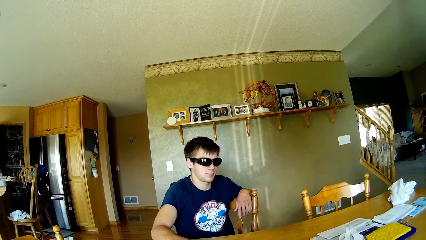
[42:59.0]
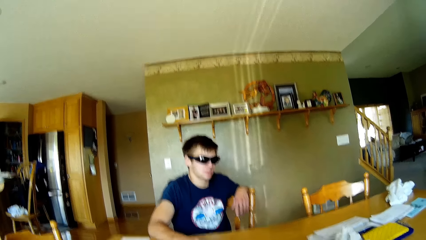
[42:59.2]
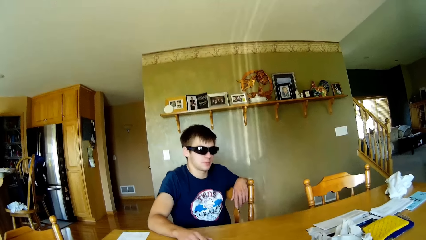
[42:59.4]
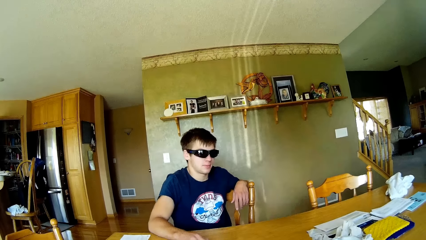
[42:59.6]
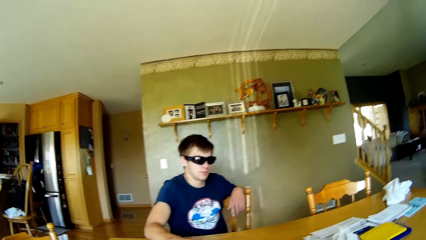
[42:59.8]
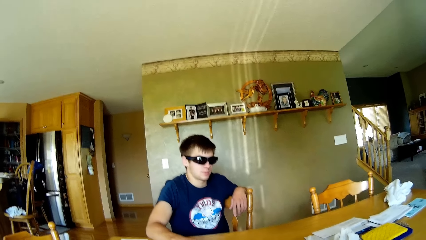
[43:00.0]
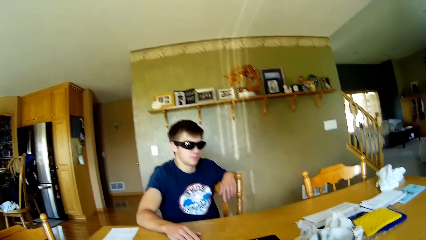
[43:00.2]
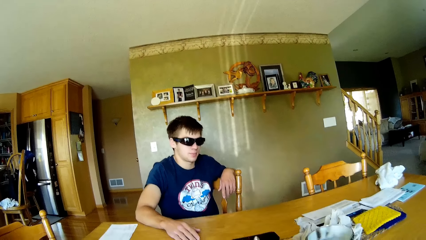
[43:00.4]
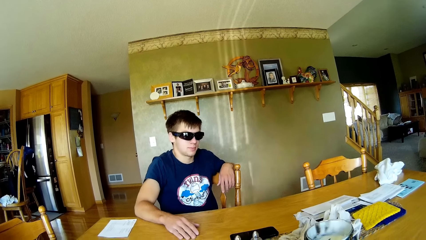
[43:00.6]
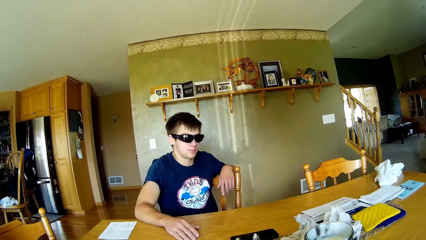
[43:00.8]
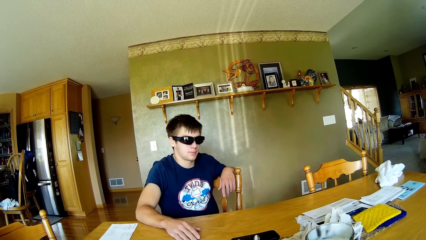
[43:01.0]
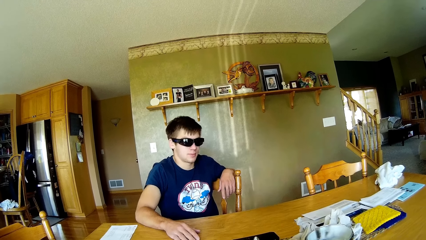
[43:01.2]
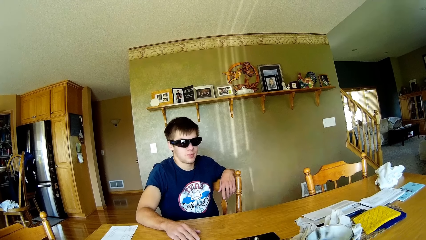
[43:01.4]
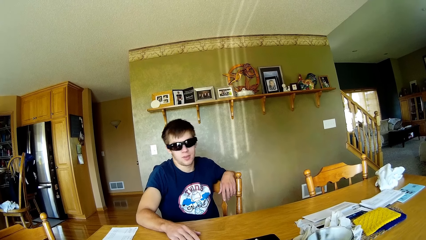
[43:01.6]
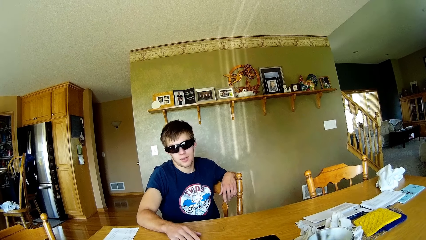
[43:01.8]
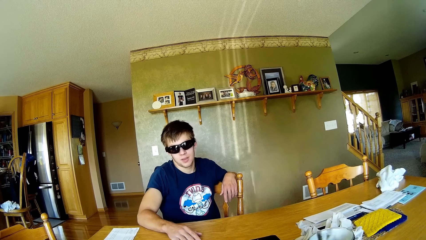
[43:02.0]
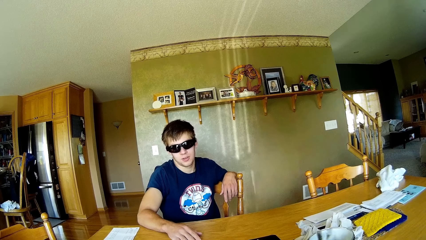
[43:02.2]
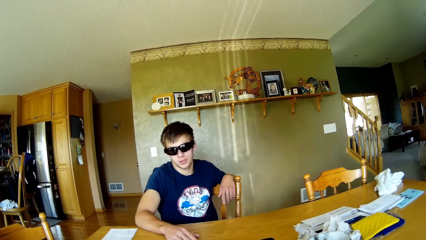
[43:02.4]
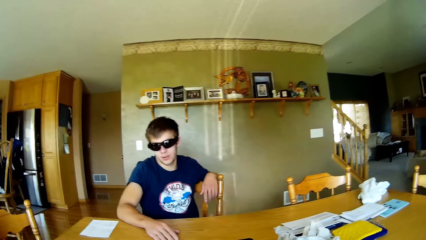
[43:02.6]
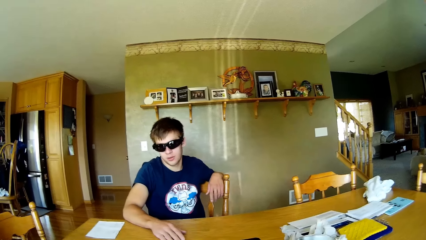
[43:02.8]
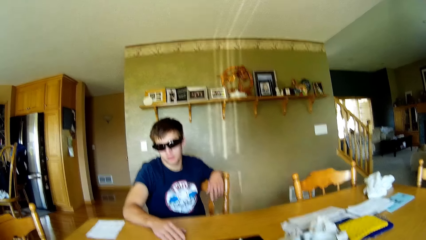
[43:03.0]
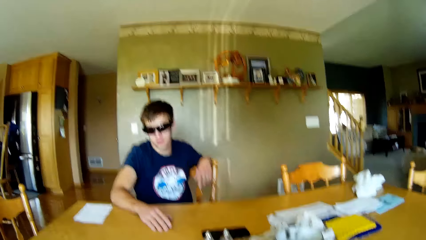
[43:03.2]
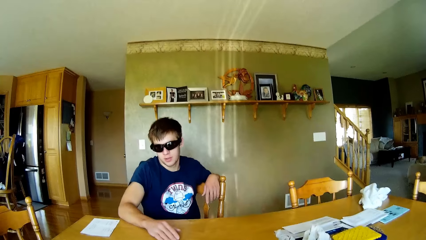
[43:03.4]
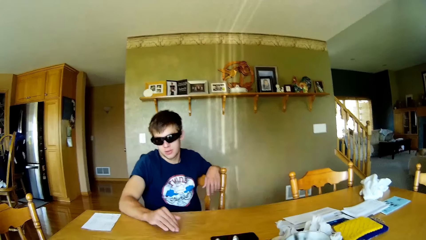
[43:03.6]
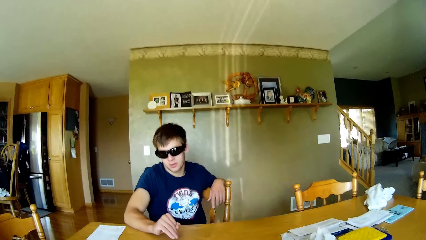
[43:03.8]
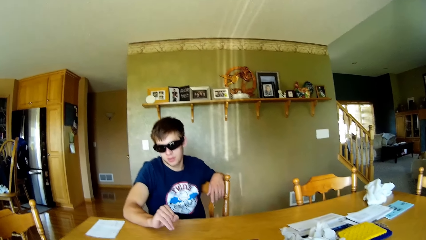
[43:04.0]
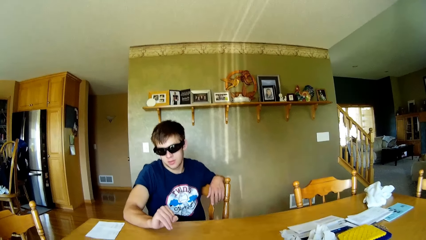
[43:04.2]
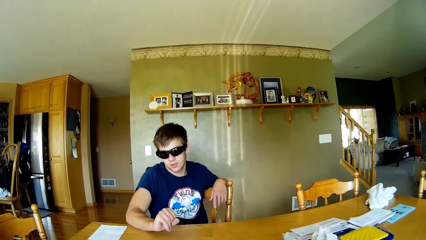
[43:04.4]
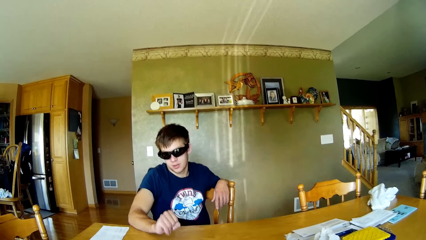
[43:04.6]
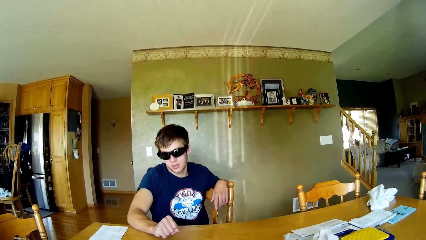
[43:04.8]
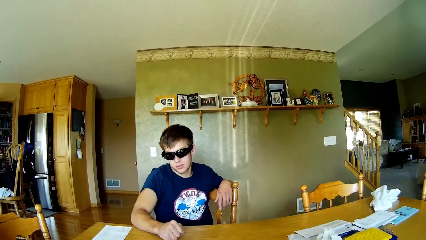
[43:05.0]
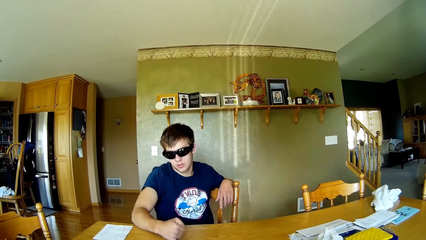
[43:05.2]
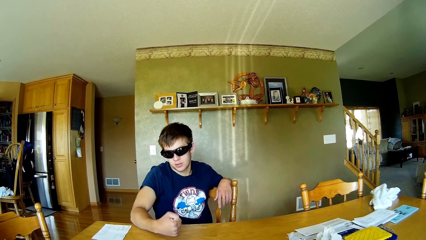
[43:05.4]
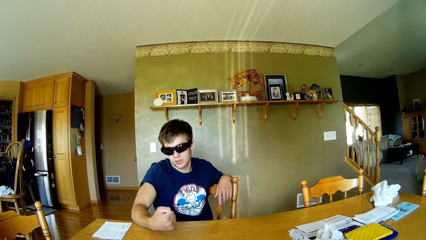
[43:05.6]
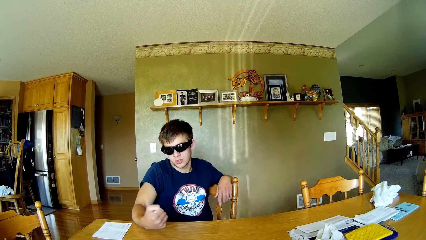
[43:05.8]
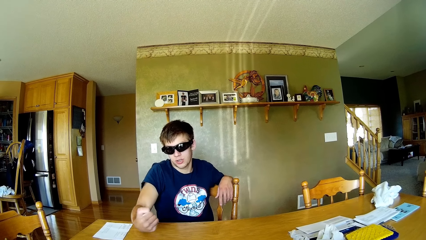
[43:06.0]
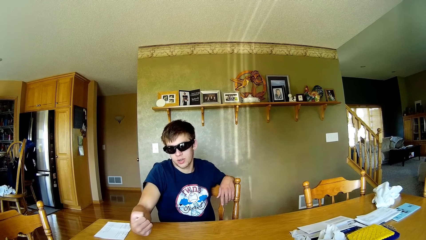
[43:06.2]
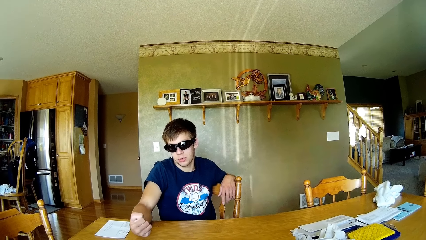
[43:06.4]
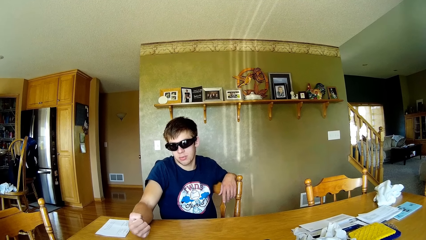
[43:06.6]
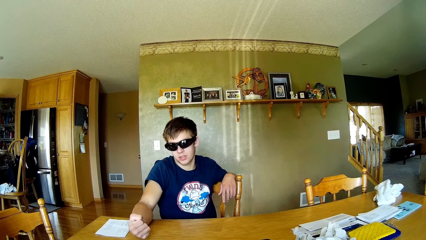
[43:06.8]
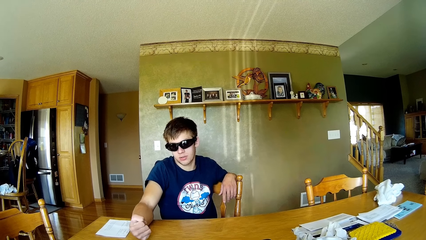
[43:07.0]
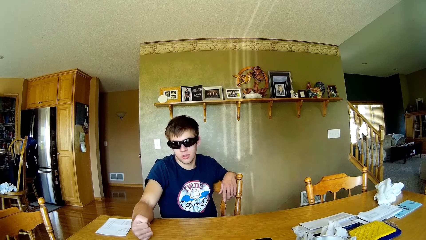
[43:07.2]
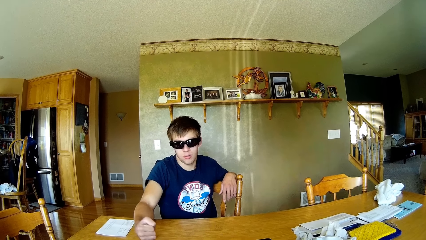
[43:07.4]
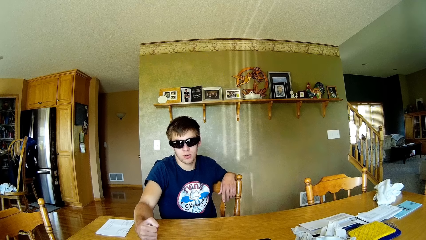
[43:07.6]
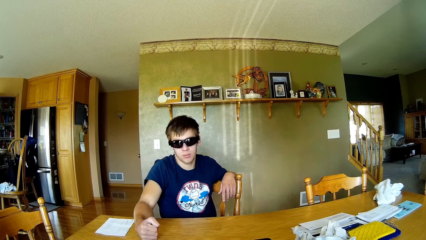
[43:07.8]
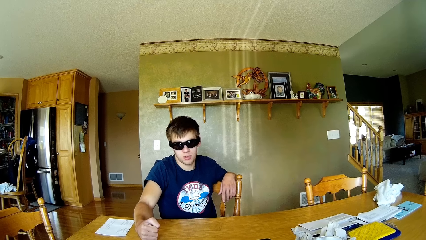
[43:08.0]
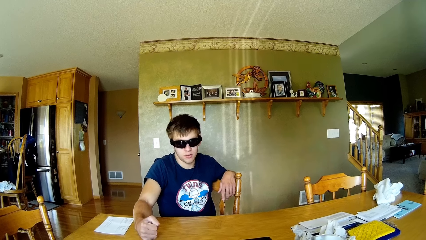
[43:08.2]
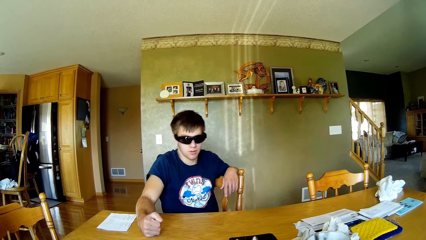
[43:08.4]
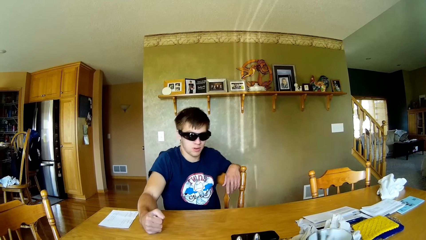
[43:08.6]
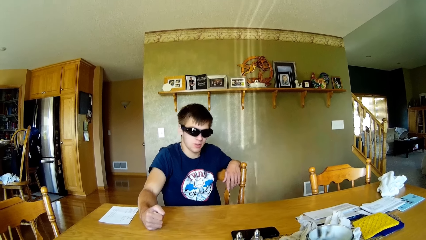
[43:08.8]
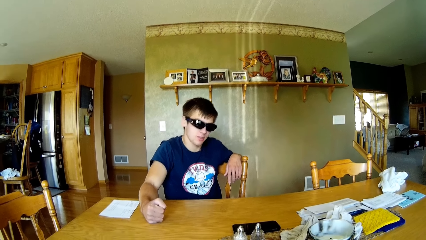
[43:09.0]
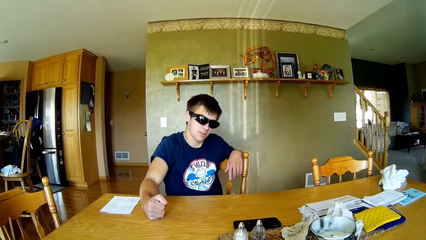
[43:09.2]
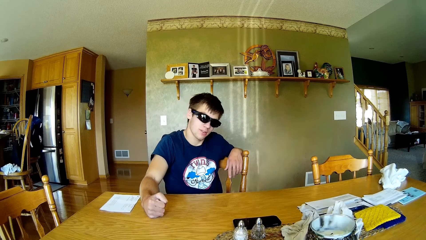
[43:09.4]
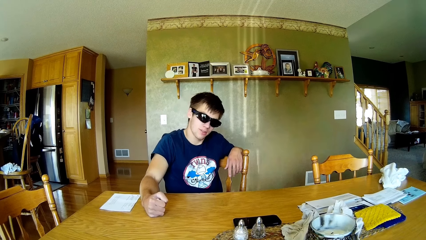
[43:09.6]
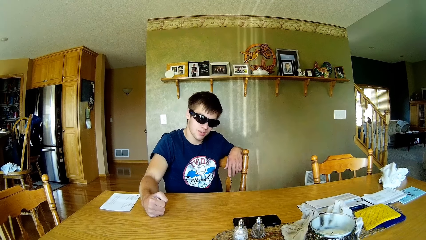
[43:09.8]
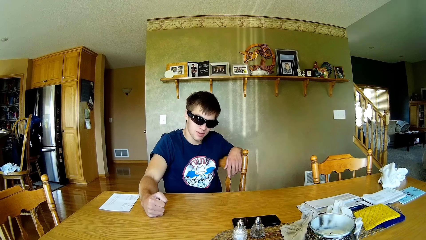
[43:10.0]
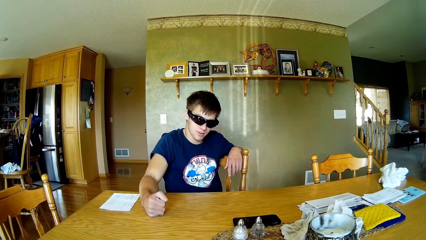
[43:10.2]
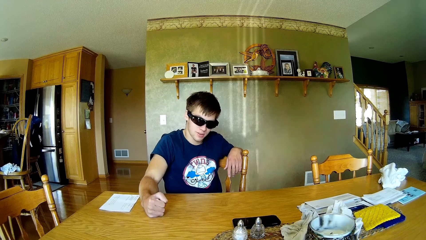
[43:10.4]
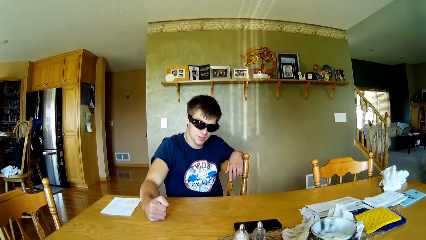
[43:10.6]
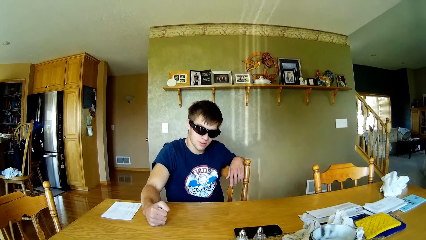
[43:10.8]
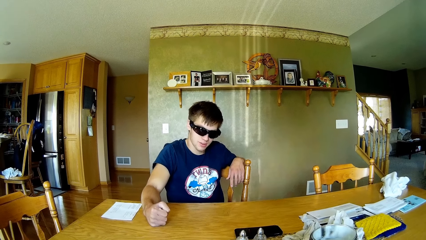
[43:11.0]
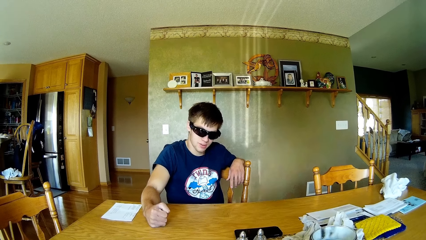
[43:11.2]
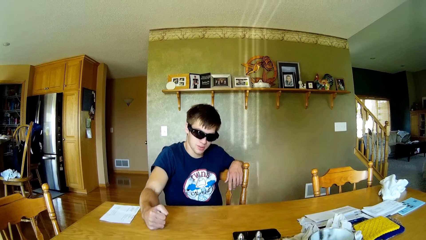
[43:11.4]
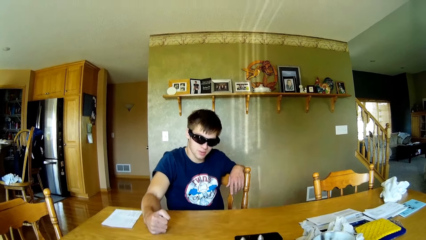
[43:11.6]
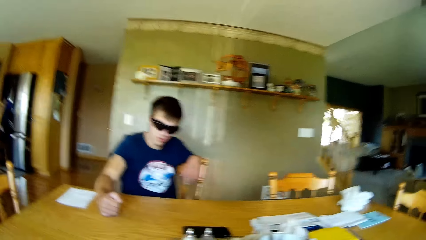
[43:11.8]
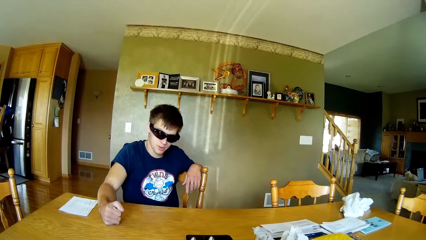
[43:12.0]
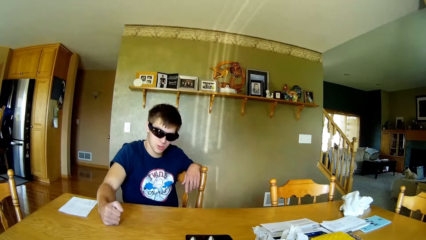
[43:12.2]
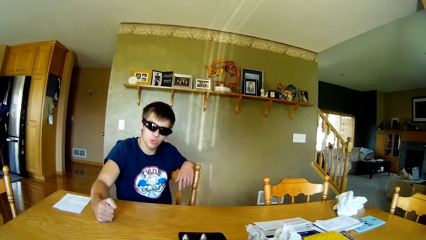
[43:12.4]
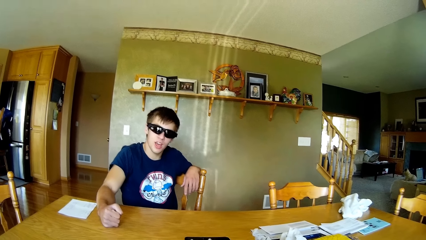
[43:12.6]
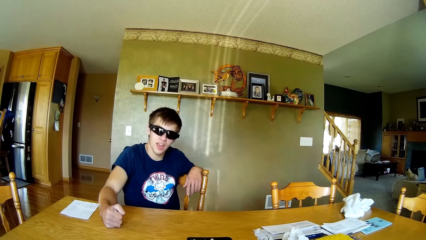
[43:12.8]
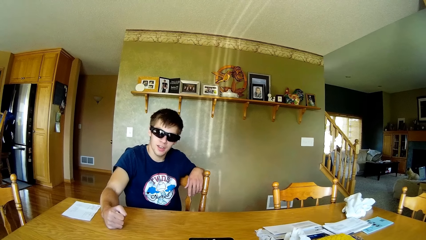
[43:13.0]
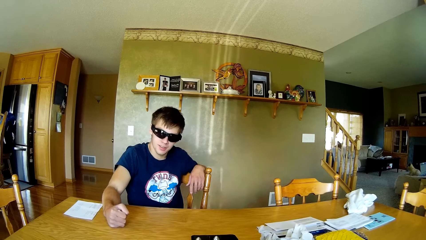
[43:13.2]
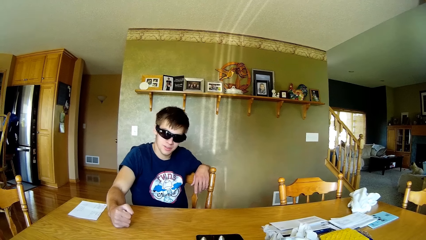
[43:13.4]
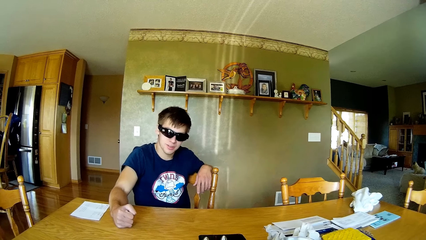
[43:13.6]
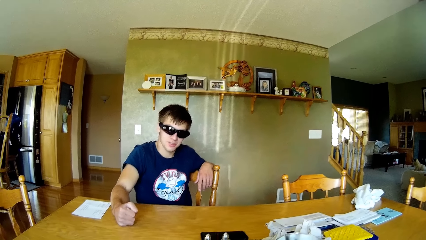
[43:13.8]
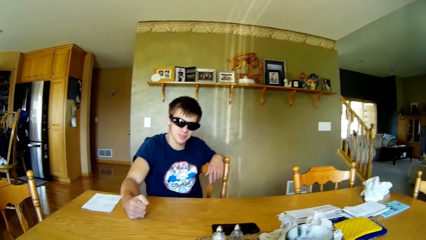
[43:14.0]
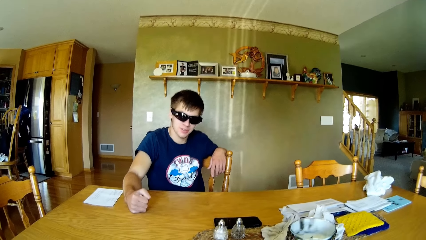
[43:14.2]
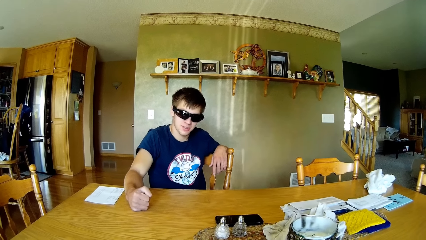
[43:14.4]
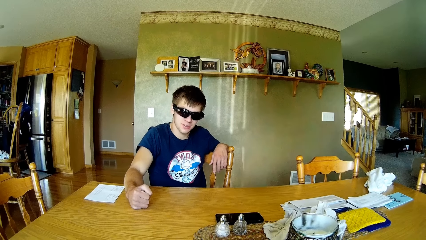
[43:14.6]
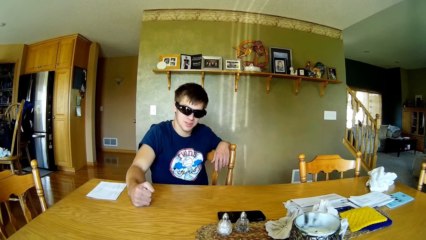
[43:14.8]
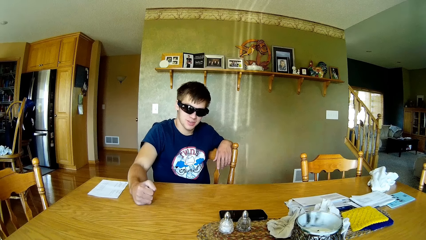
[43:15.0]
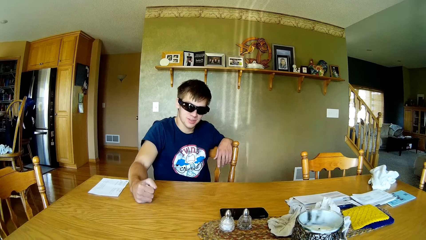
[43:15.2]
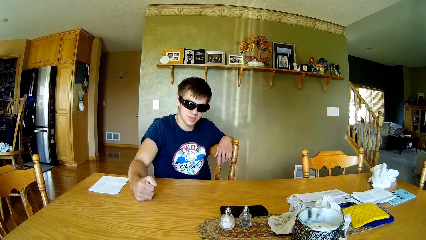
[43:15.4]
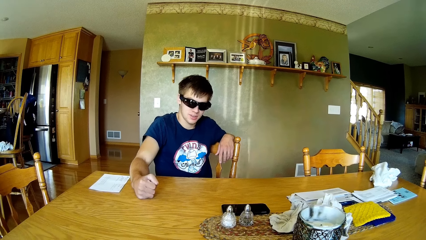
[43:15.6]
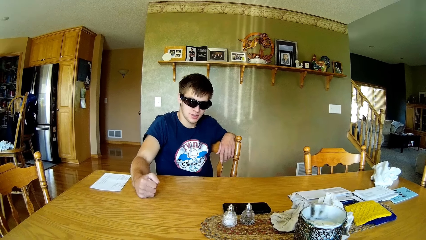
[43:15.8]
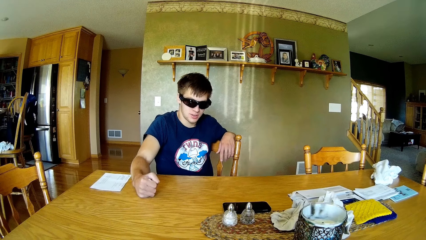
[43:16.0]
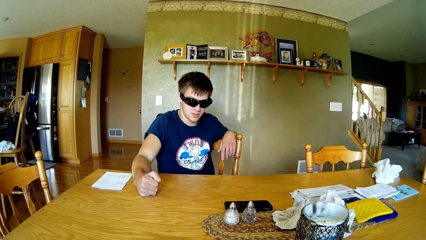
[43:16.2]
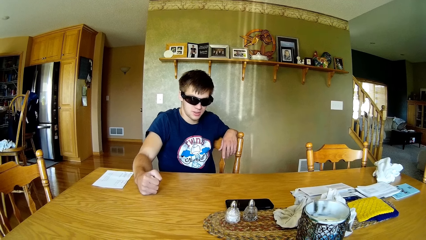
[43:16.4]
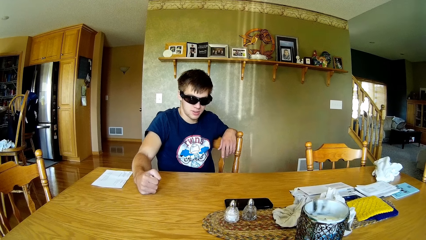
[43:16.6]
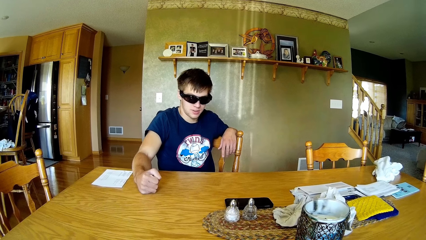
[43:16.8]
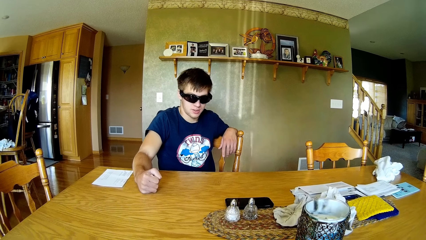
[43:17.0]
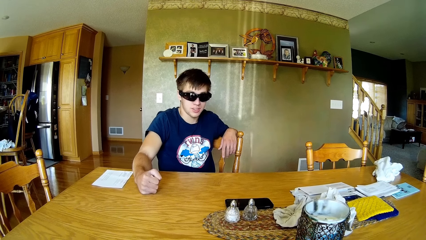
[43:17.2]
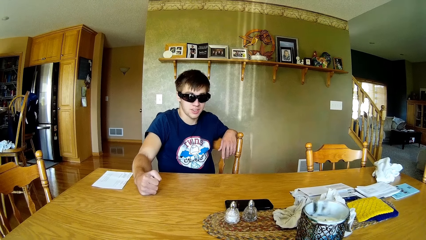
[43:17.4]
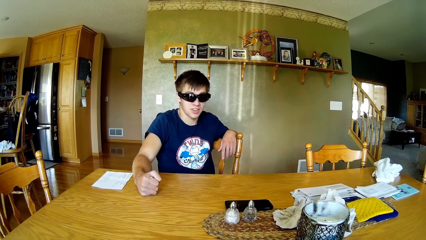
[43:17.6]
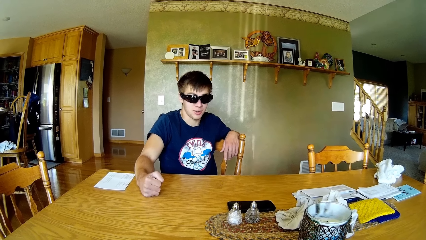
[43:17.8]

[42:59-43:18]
The camera wearer moves a seat with his leg. He talks to the person. The person moves his head, moves his hand and folds his wrist. The person places a hand on the table. The camera wearer interacts with the person. He talks to the person.
